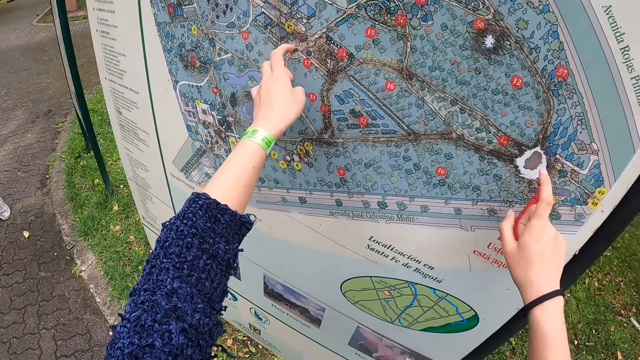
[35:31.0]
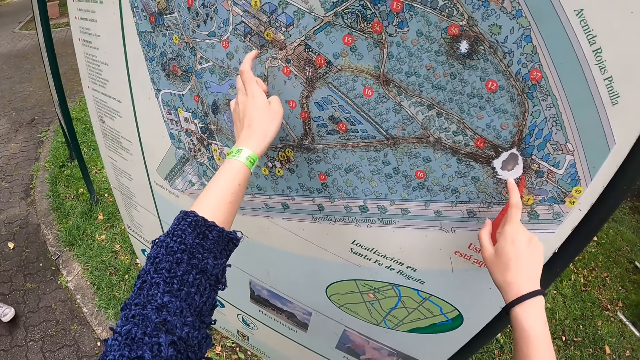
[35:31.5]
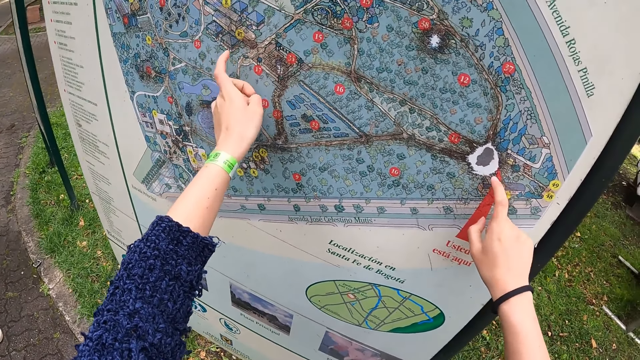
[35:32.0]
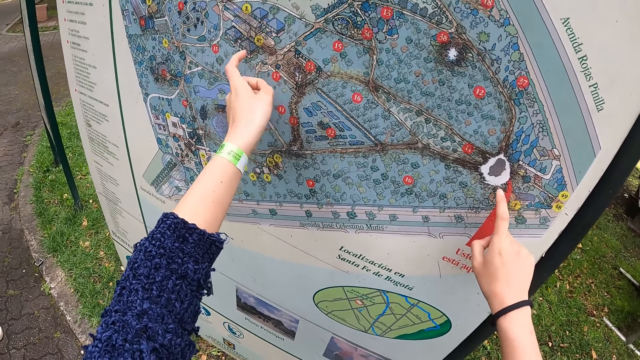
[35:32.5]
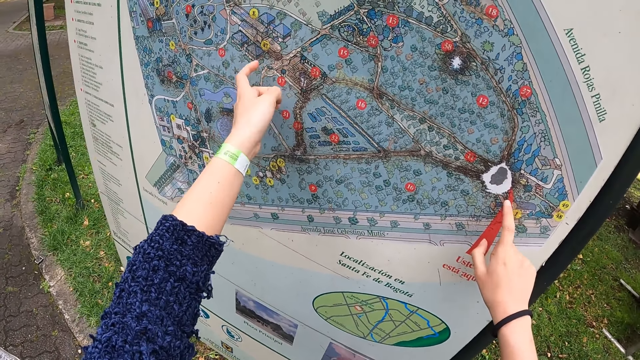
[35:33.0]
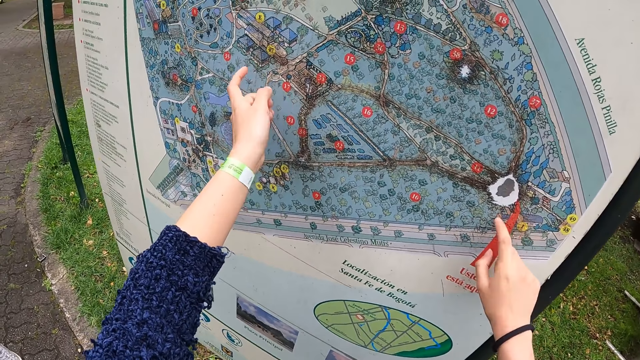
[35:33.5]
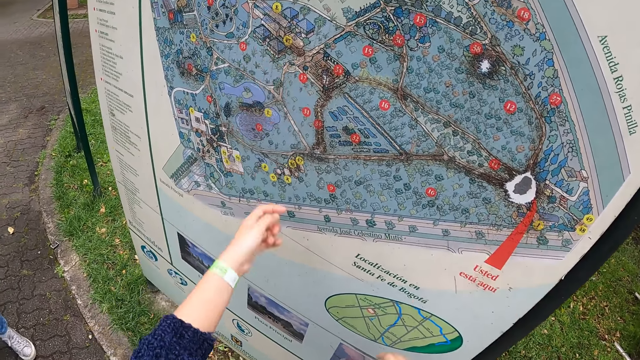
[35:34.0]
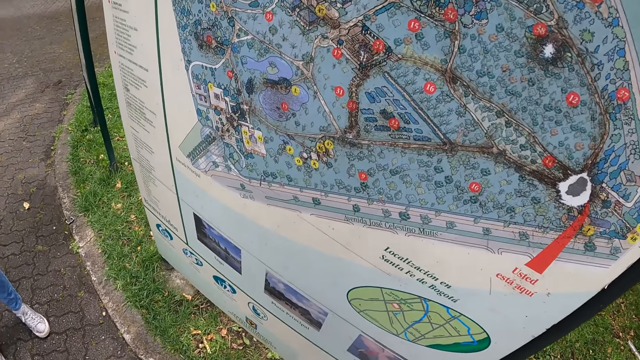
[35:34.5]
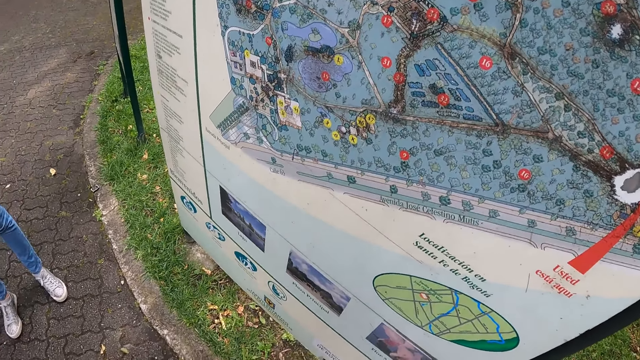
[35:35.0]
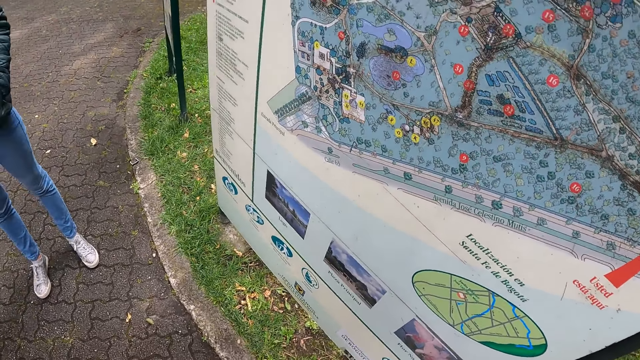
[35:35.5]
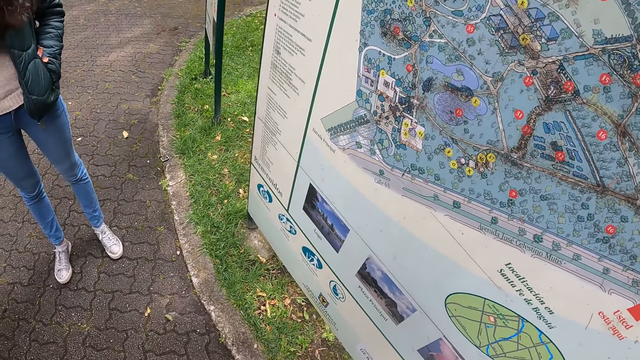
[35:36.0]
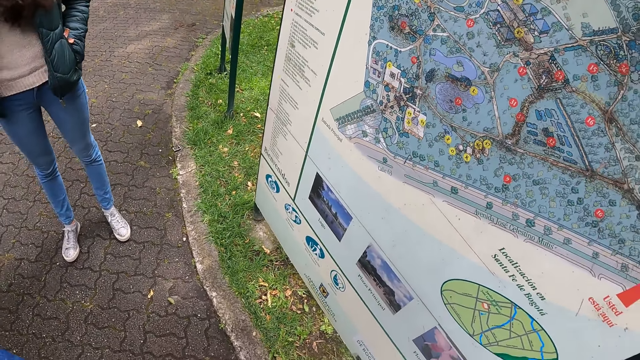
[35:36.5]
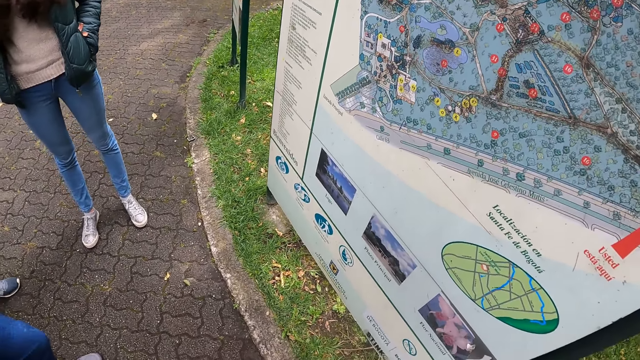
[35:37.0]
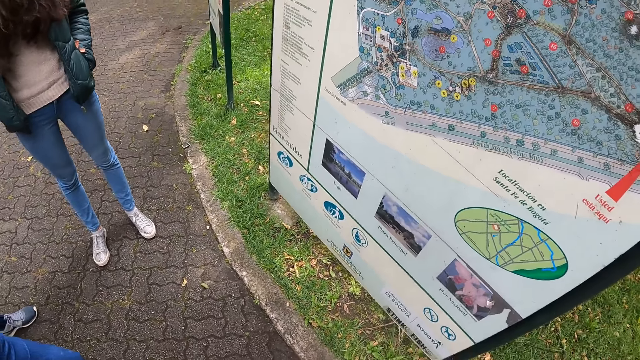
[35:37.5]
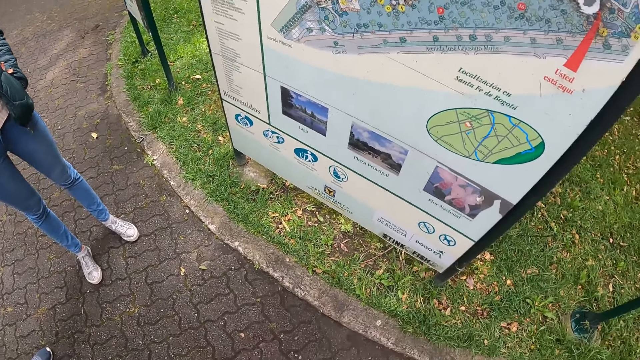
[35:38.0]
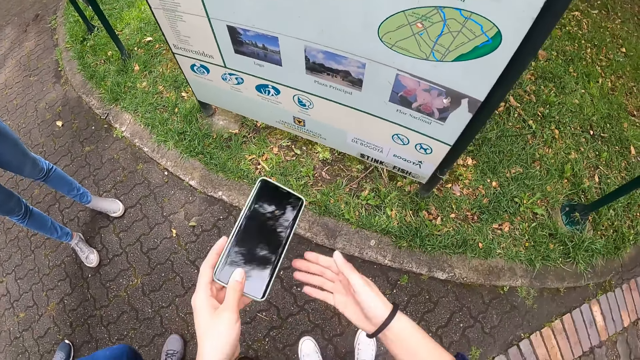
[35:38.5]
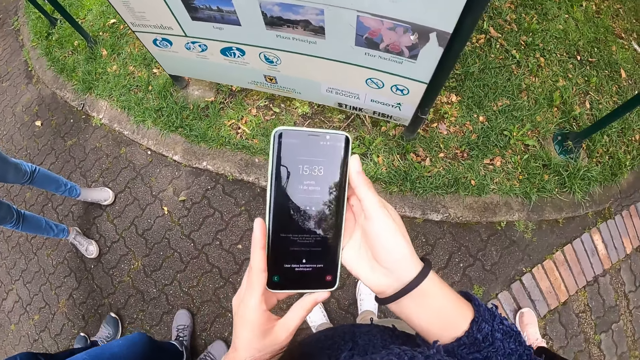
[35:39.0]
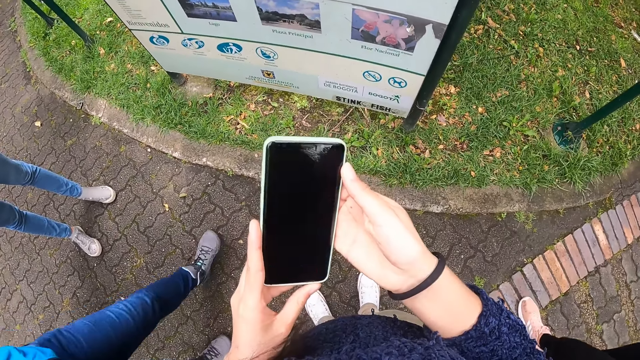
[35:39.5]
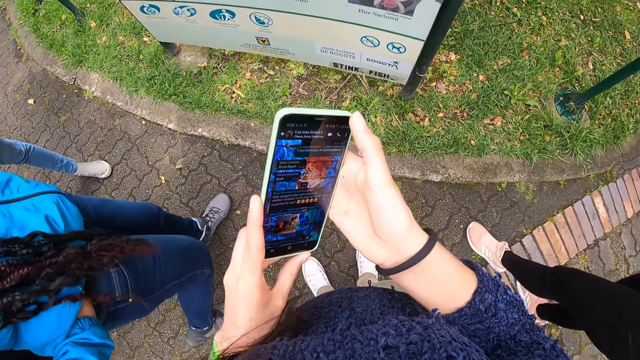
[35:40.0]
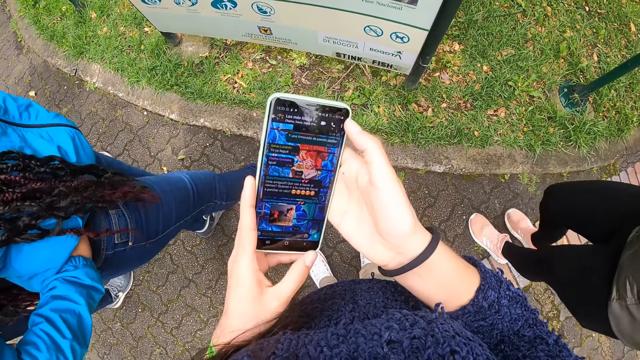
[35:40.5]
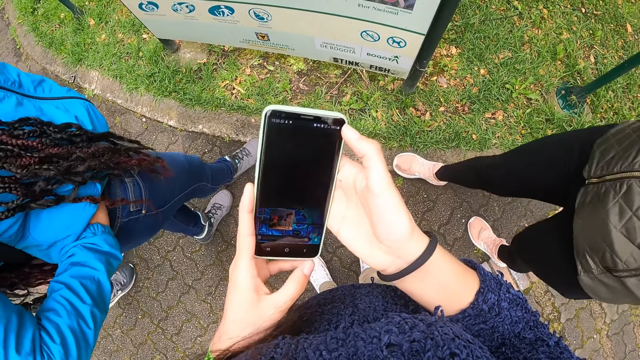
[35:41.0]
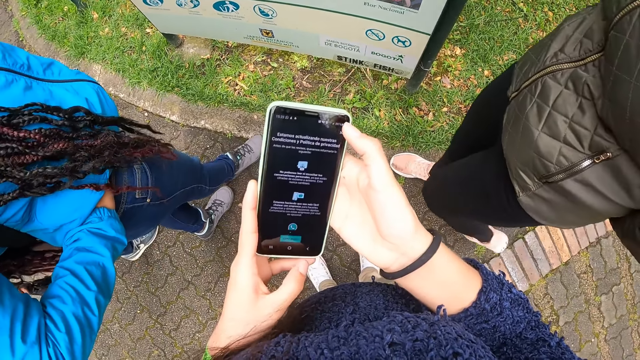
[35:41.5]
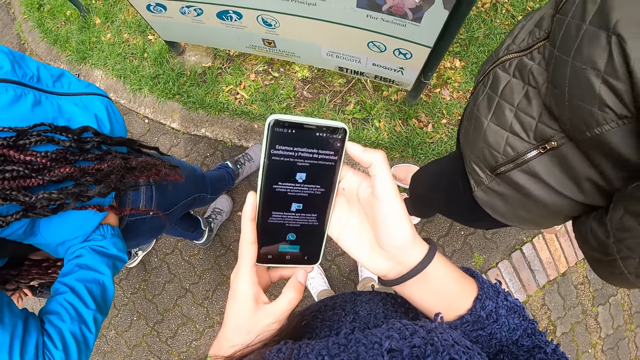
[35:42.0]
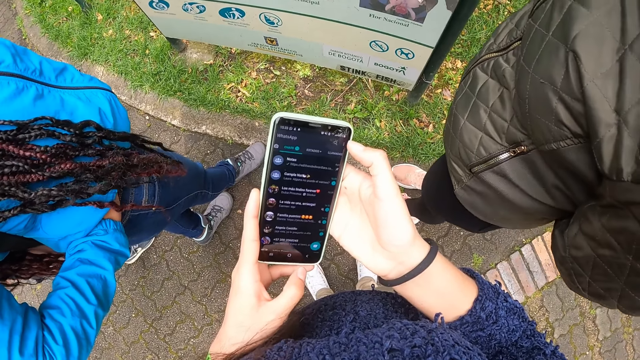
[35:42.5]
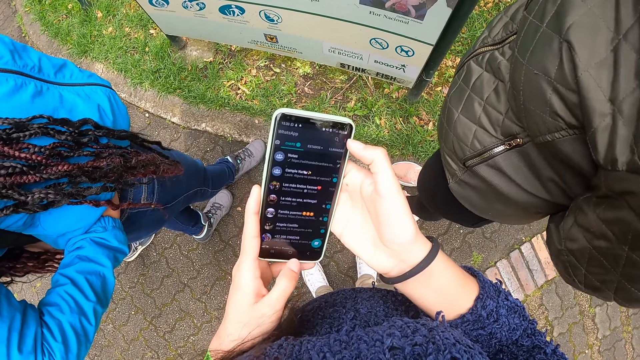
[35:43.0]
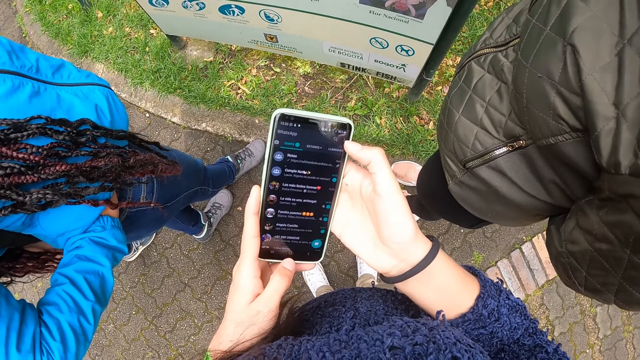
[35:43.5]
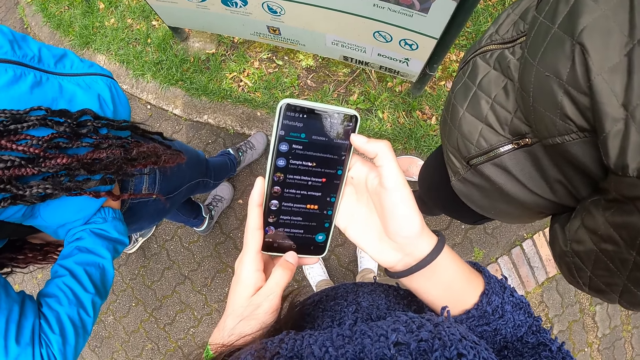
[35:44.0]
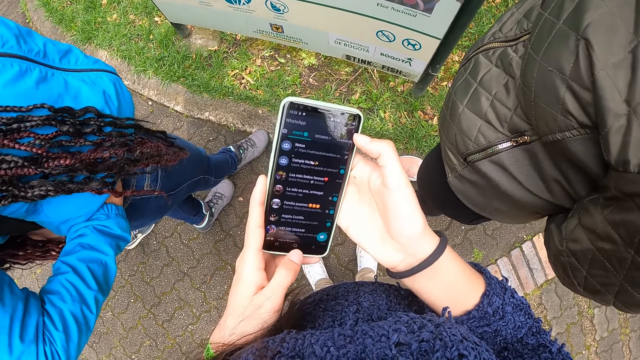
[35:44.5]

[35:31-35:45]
The camera wearer hits the plaques sign with her fingers. She walks backwards. She holds her phone with both hands. She operates her phone with both hands. She looks at the phone. She scrolls the phone.

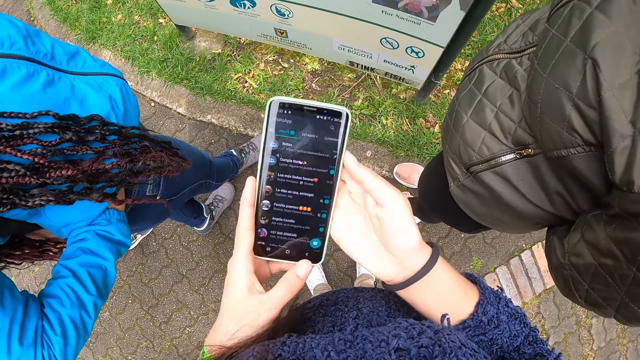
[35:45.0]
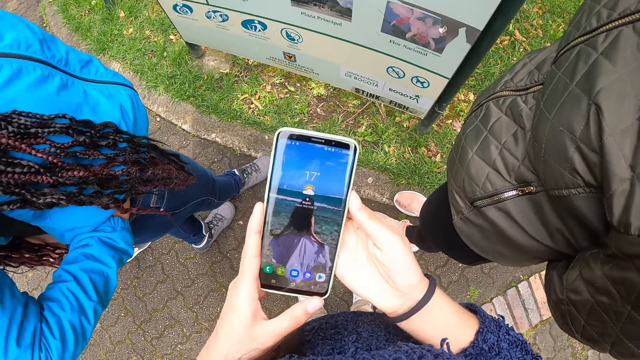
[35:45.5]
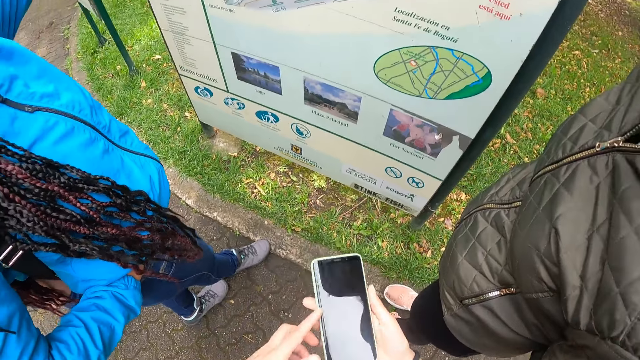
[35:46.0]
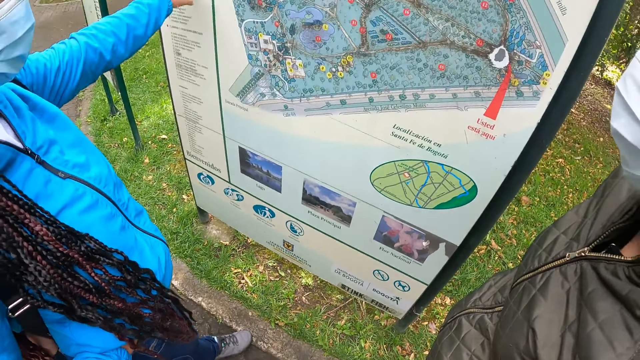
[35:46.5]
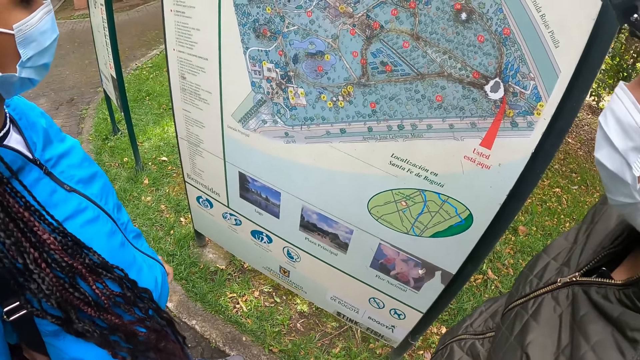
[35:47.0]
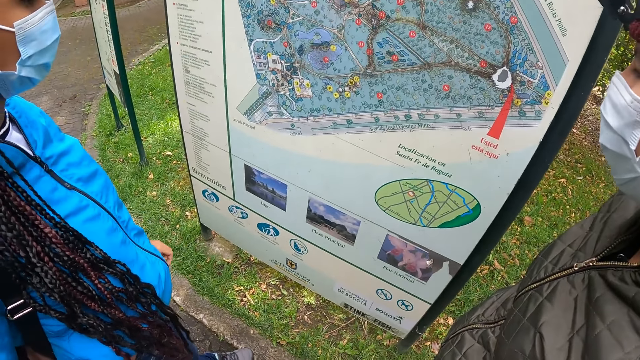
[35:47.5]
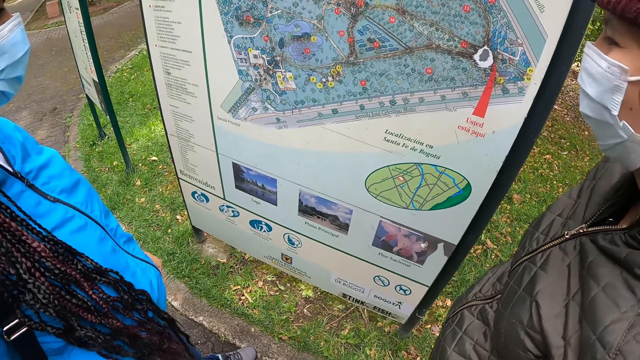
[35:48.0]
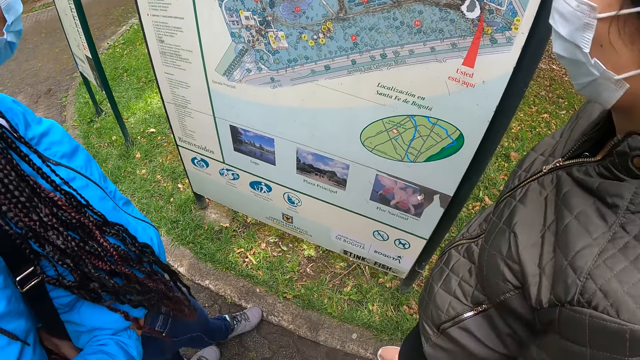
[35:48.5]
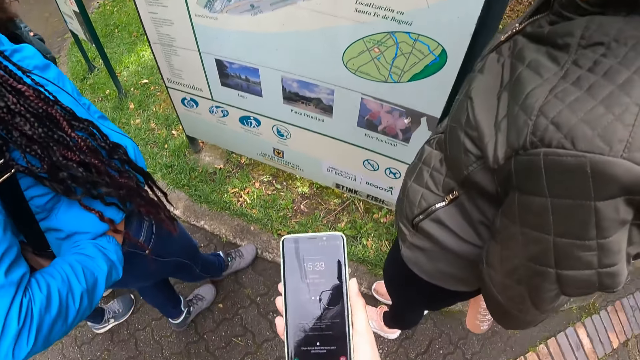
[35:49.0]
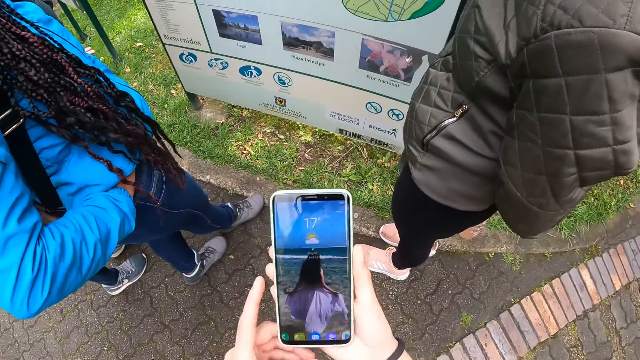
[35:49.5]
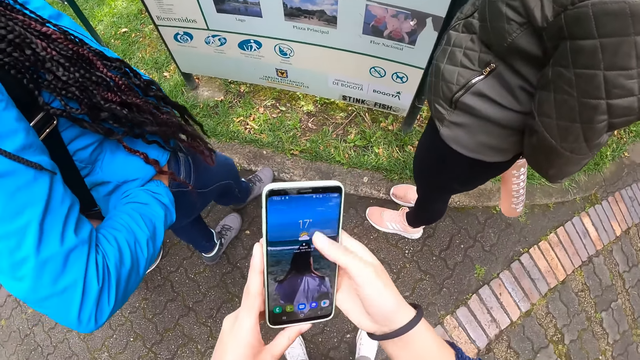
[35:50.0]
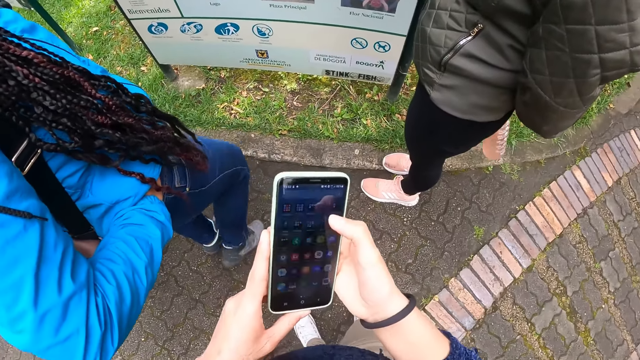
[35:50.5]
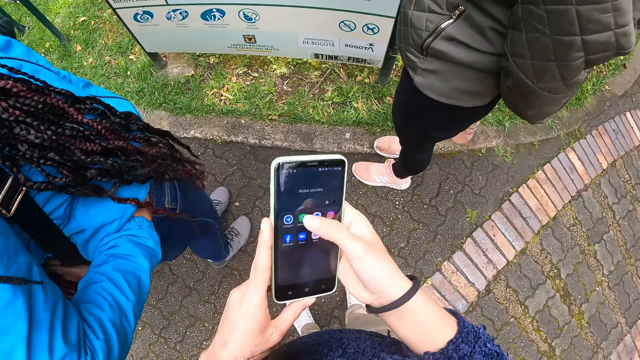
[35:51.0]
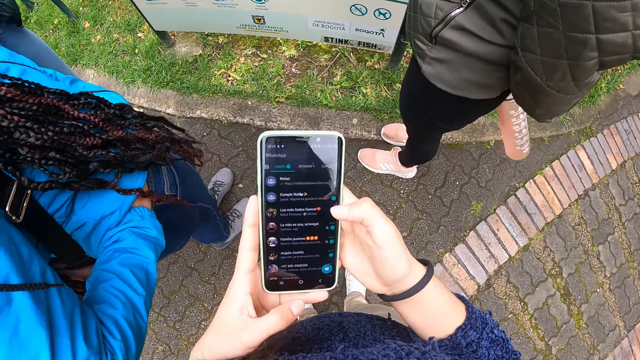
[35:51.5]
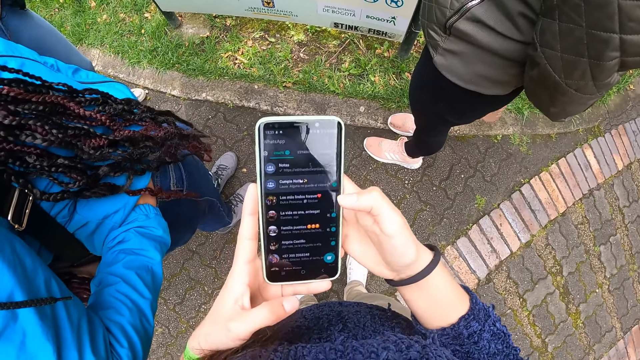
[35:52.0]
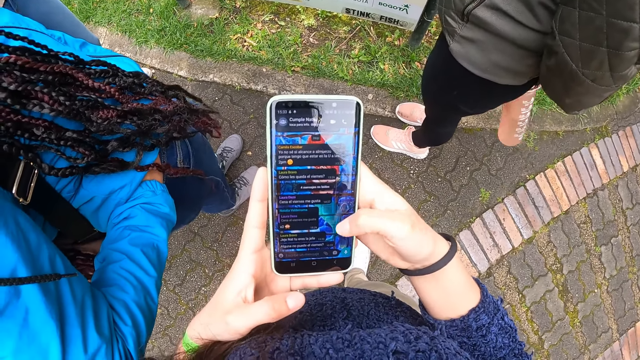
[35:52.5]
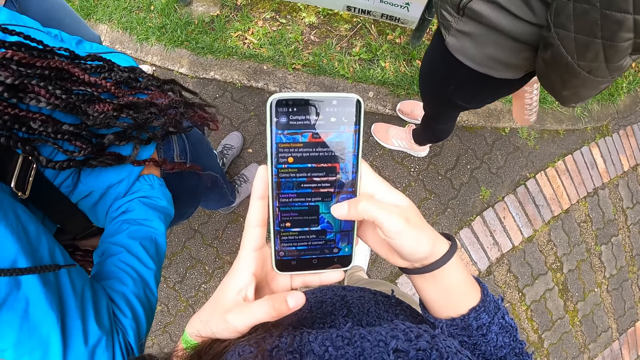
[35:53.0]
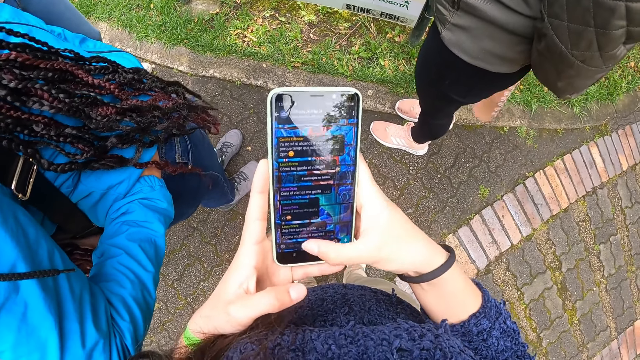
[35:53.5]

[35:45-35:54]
The camera wearer looks at the plaques sign. They scroll the phone.
